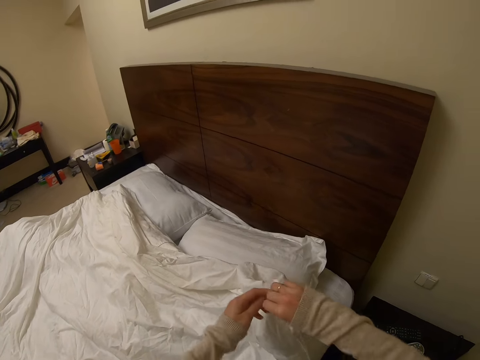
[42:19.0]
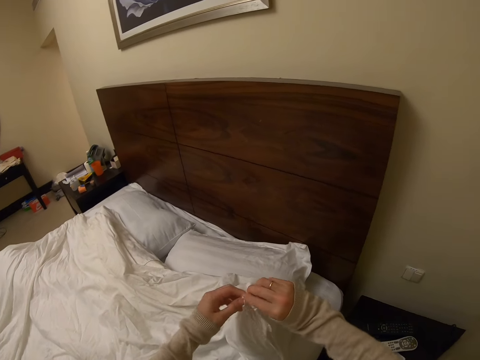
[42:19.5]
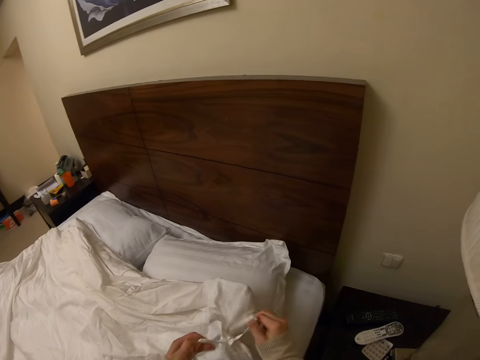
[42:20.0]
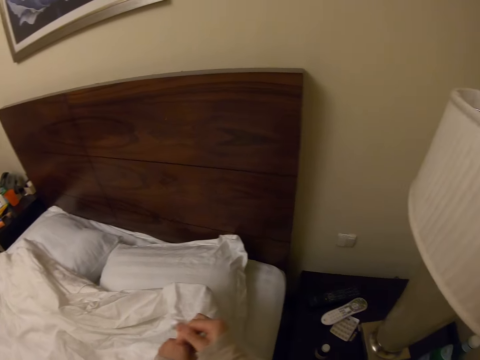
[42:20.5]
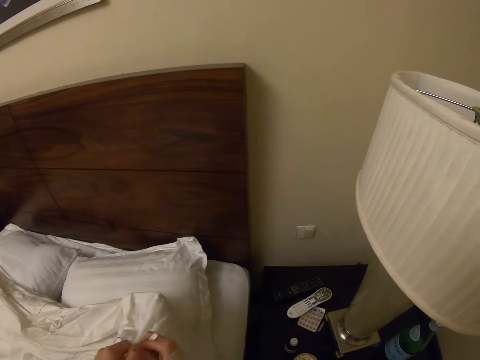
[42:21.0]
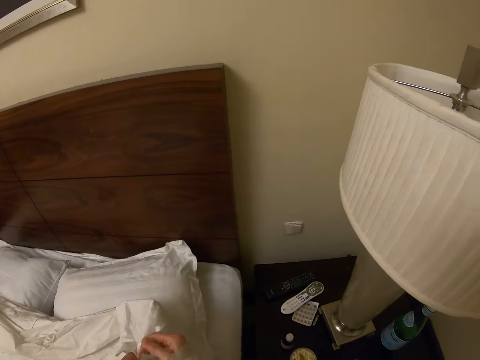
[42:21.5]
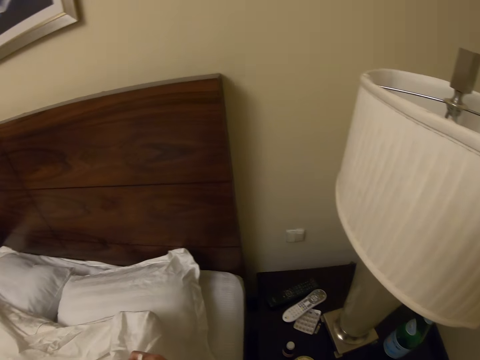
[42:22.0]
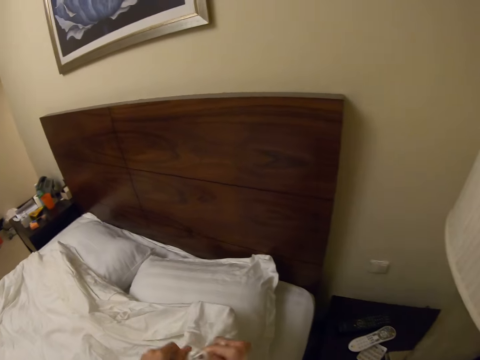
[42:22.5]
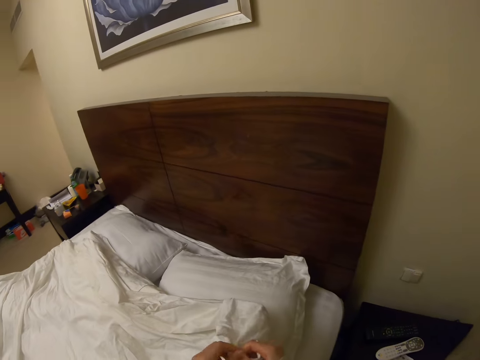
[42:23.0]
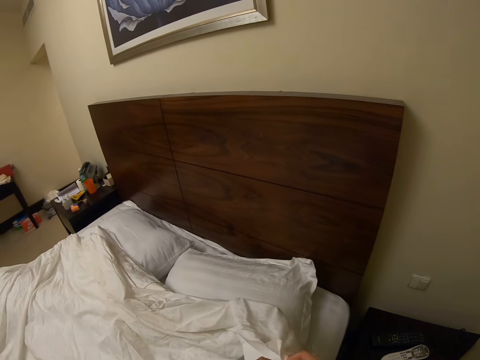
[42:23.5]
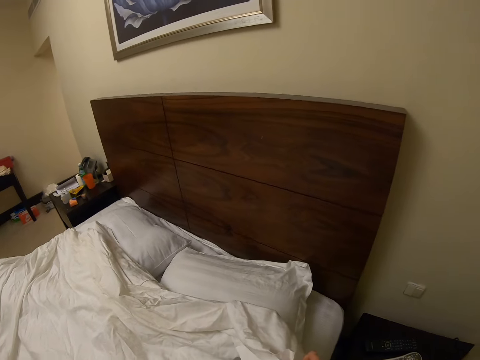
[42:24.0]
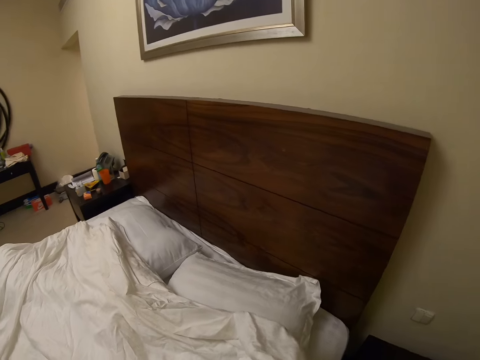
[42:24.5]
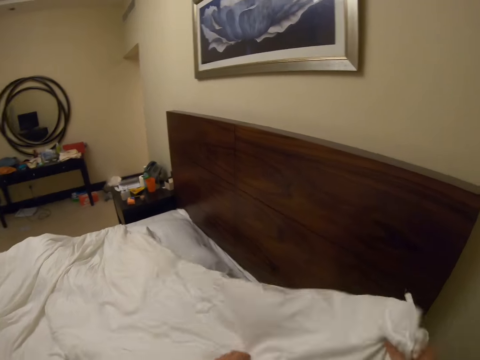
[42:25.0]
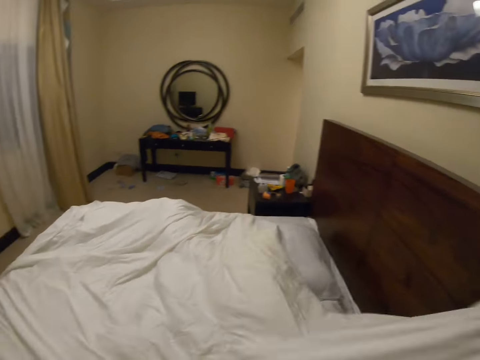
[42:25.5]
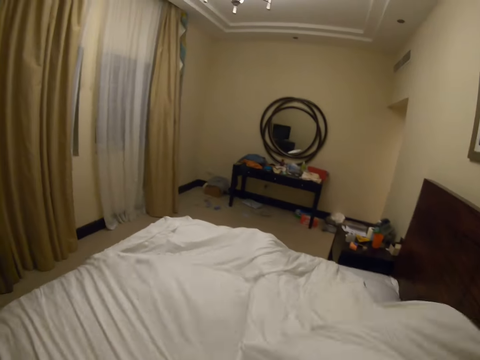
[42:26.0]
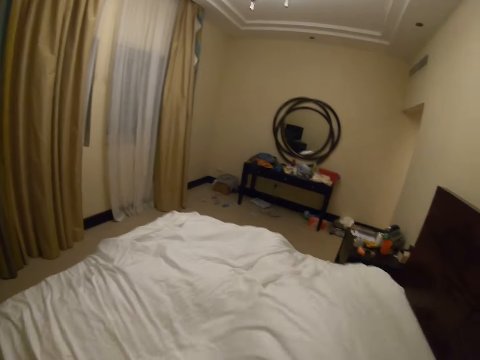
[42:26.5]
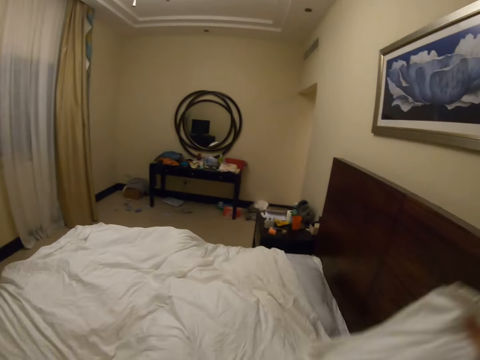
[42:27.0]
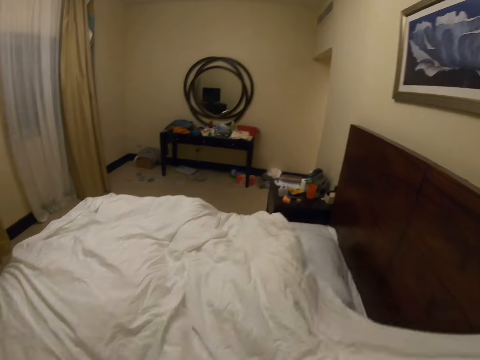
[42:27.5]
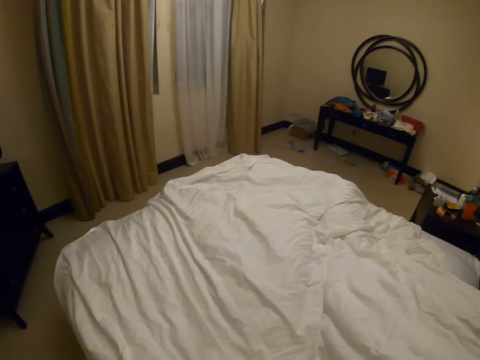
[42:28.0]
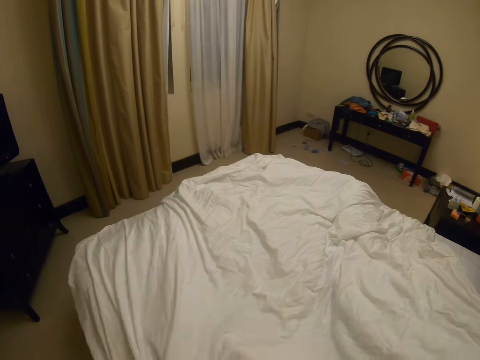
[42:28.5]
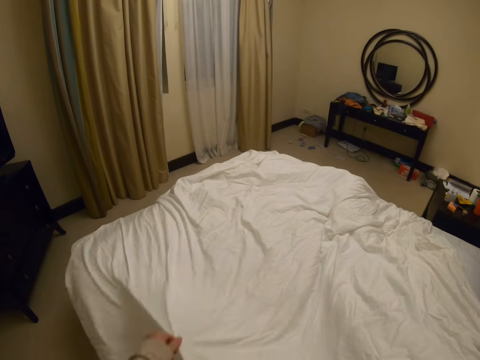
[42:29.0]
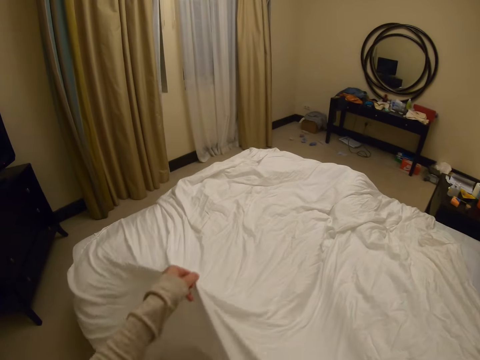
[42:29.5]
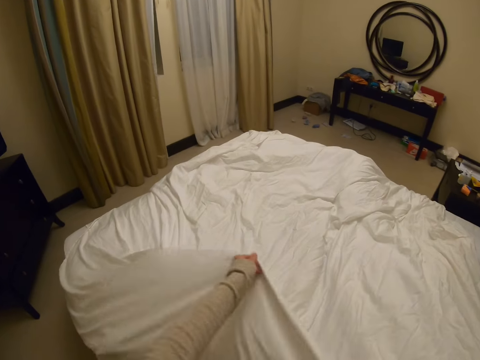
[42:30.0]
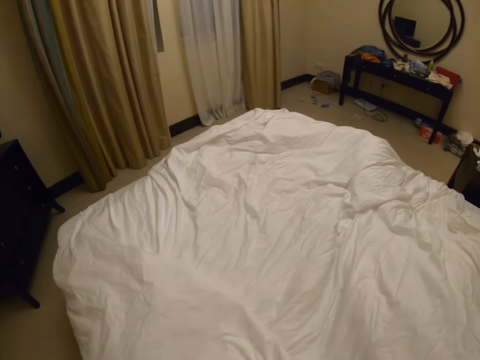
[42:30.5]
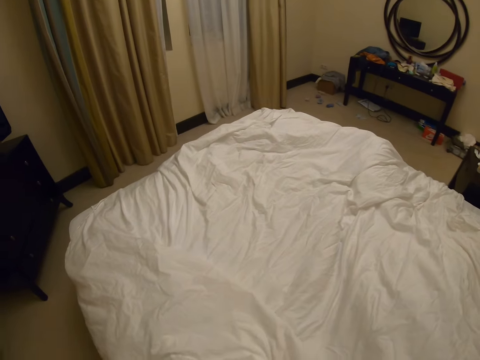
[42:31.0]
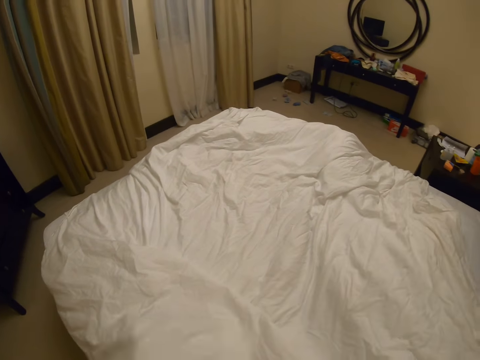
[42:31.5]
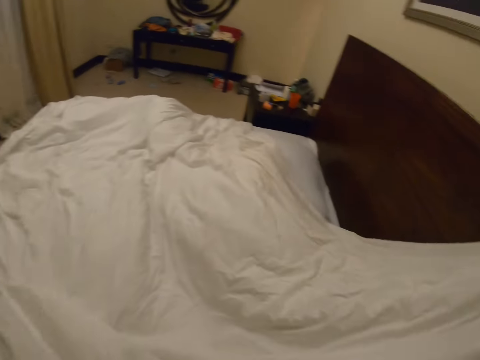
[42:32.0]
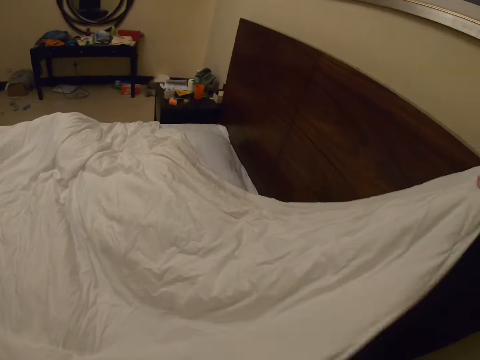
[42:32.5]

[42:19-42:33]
The camera wearer spreads the beddings.

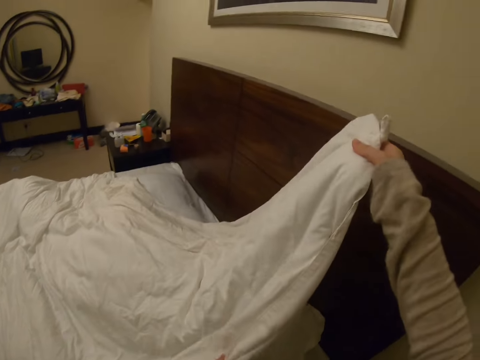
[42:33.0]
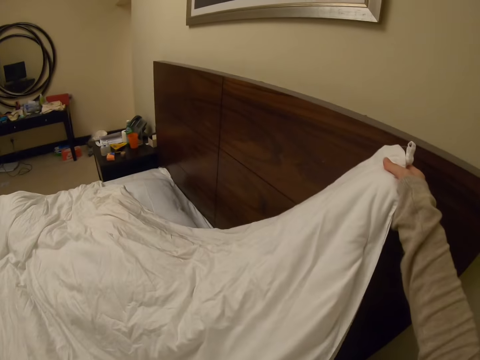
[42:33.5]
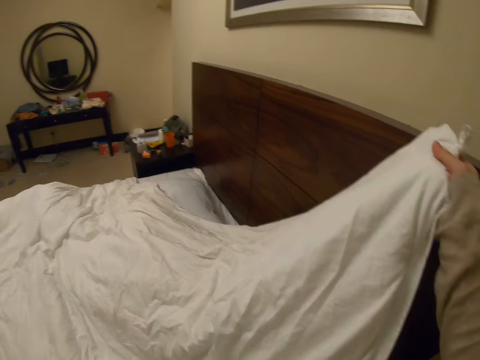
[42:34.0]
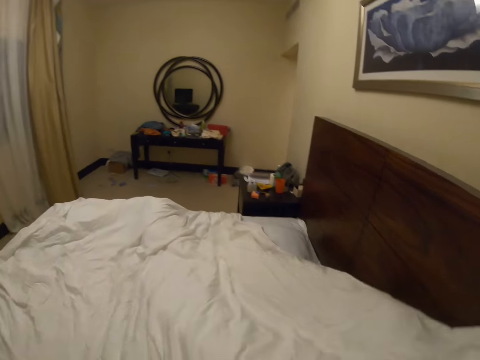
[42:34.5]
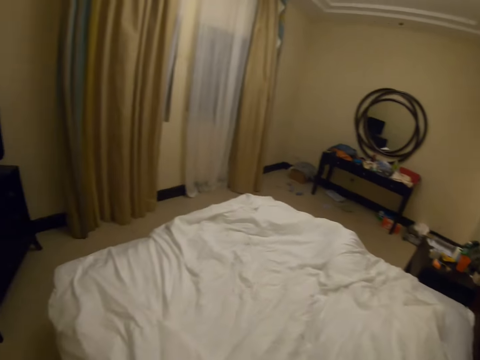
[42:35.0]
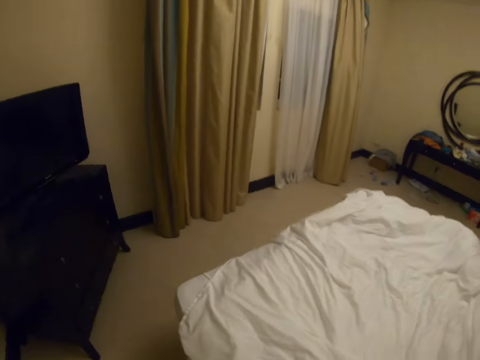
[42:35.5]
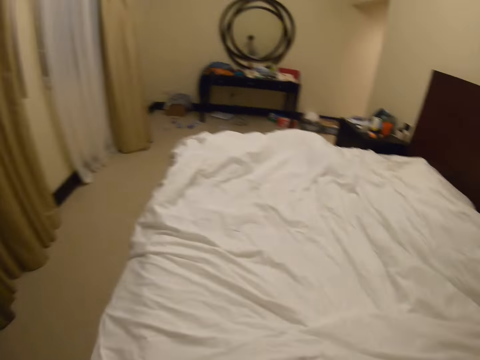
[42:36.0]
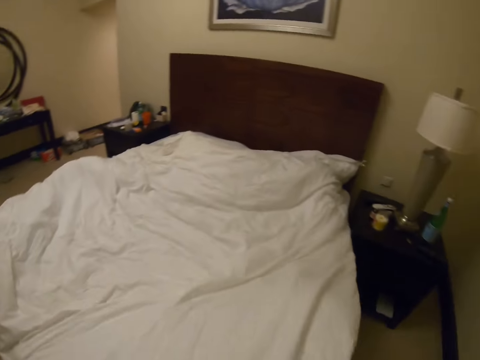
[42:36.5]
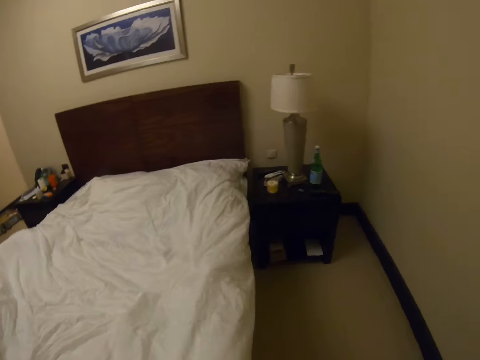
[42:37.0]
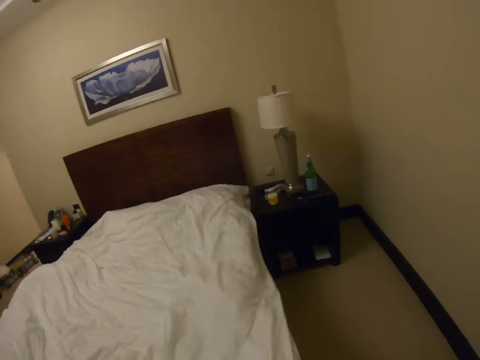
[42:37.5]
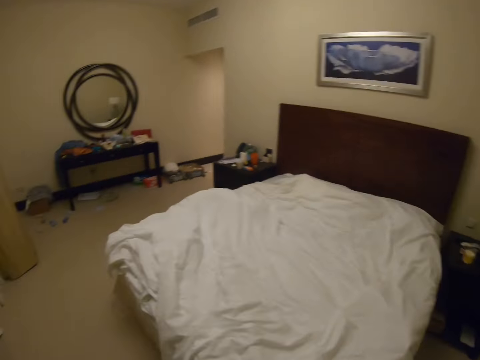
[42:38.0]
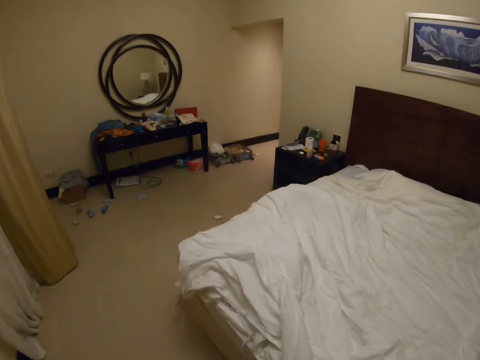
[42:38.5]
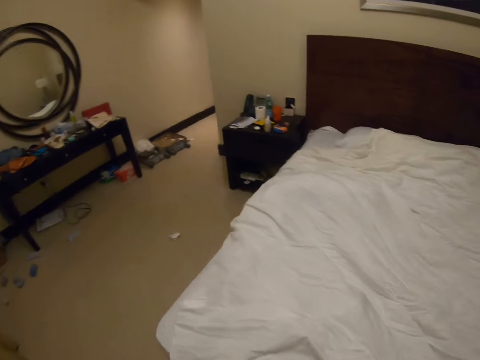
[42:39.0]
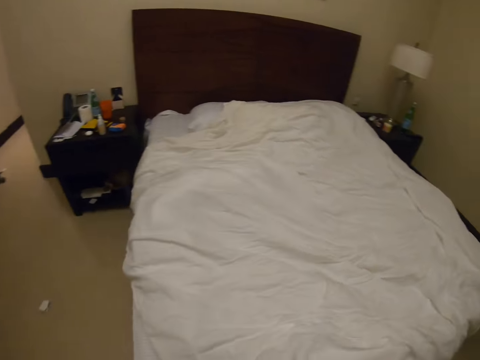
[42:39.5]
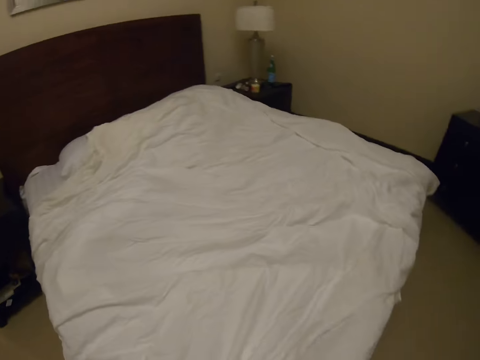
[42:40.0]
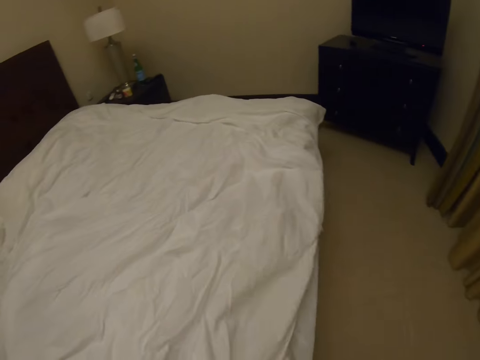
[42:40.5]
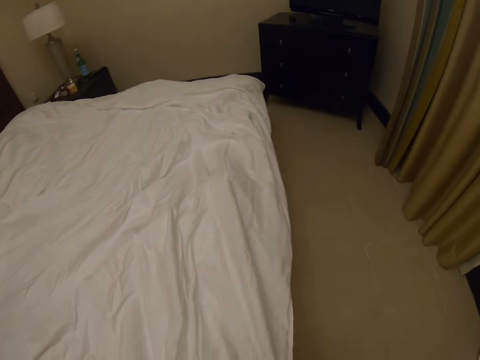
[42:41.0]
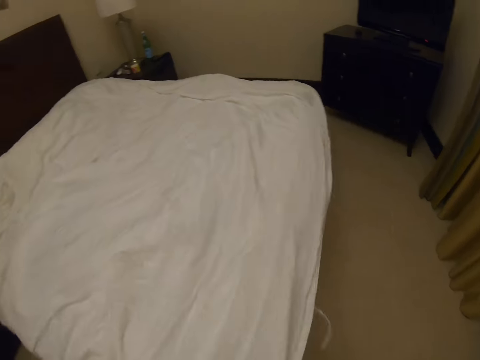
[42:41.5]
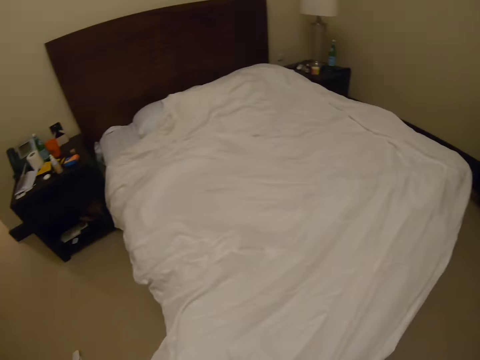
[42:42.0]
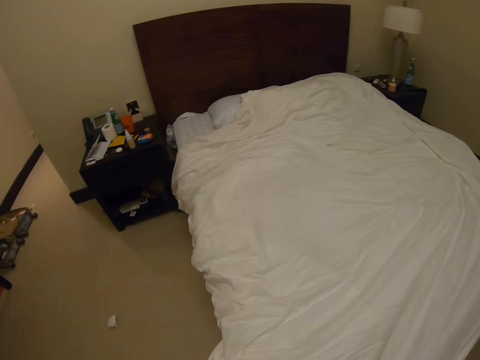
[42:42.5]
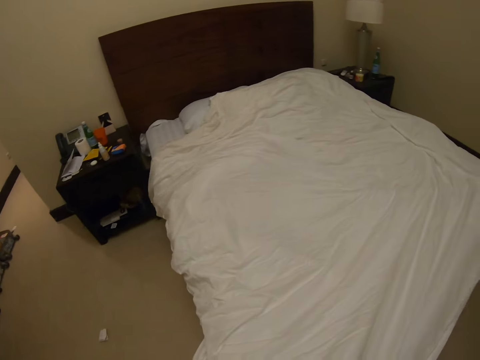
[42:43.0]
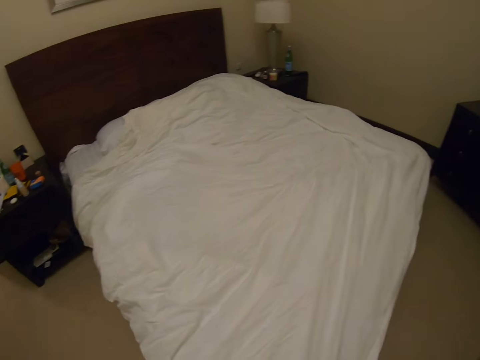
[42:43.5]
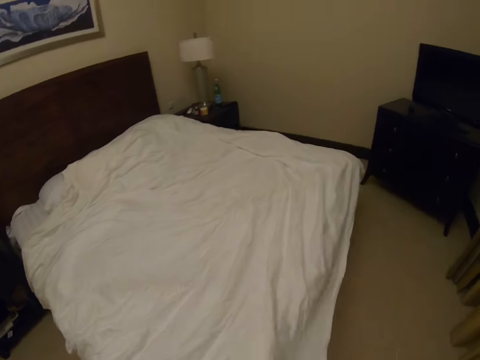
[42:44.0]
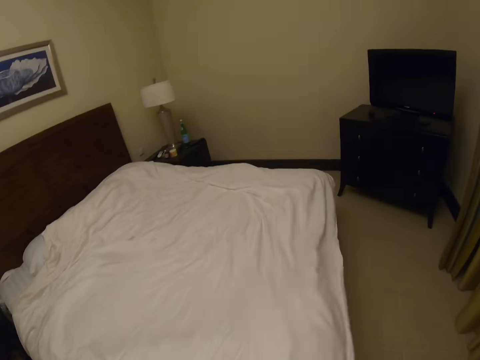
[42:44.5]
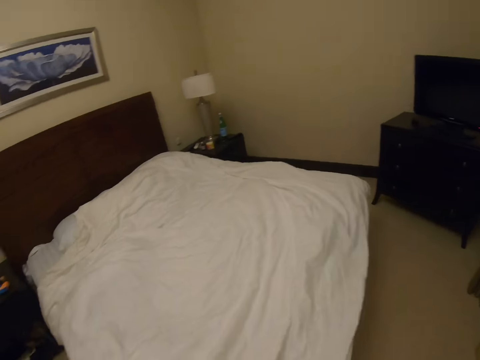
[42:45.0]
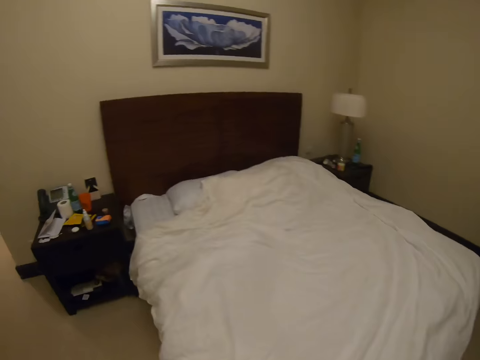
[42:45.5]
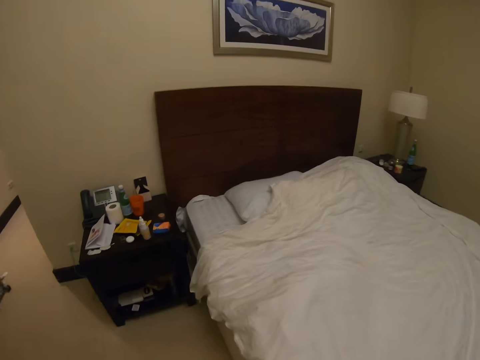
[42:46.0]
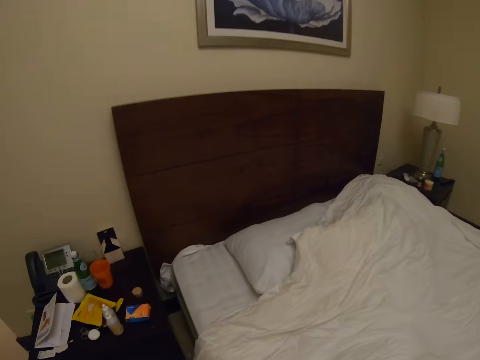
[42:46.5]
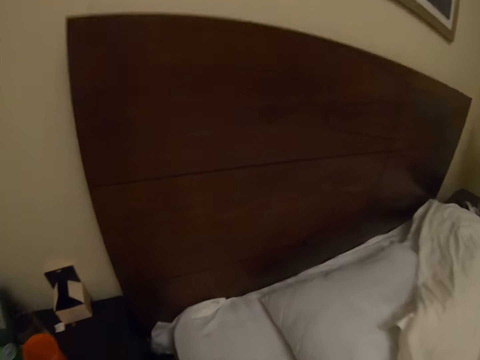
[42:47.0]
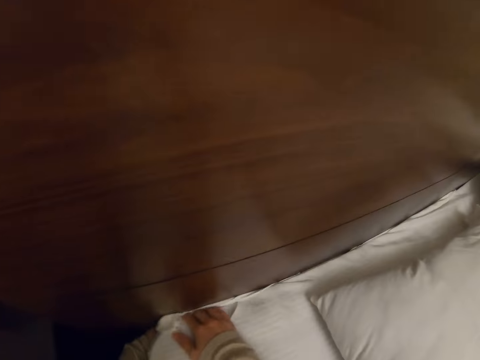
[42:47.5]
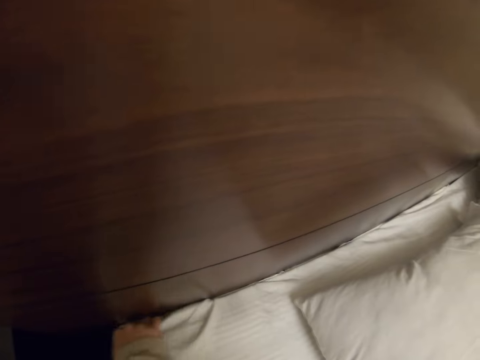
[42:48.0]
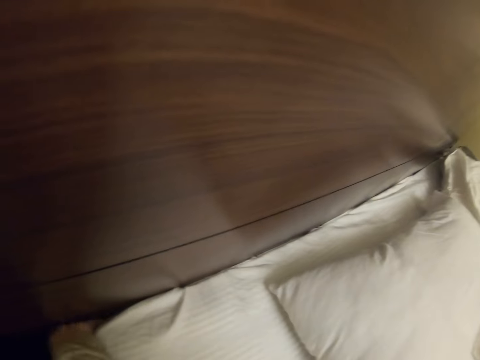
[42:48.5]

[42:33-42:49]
The camera wearer walks around the bedroom. They spread the beddings. They walk around the bedroom. They spread the bed with a duvet. They walk around the bedroom. They make the bed.
